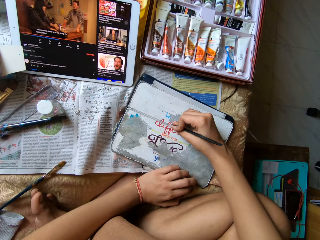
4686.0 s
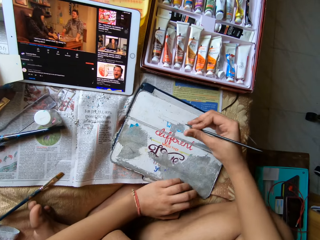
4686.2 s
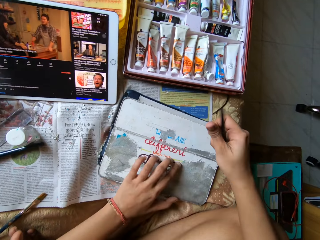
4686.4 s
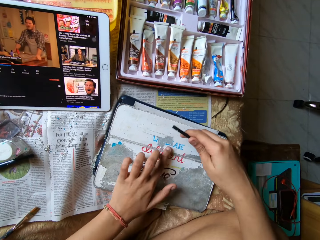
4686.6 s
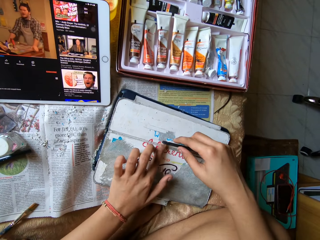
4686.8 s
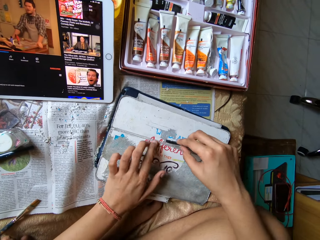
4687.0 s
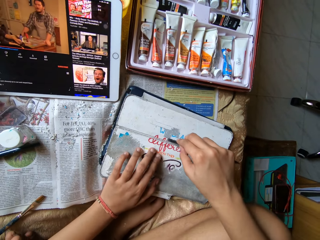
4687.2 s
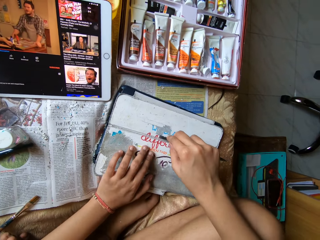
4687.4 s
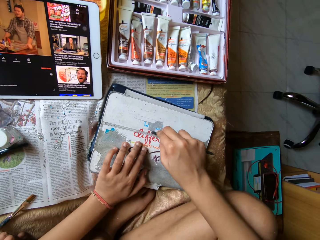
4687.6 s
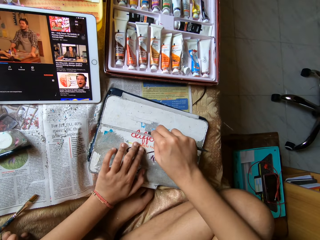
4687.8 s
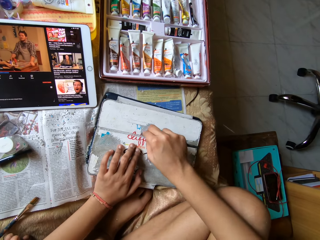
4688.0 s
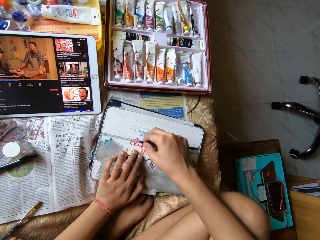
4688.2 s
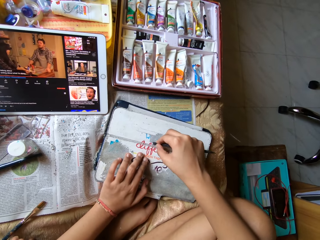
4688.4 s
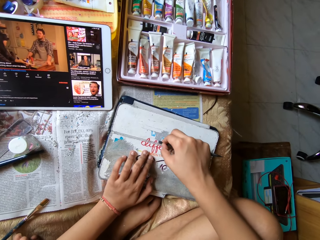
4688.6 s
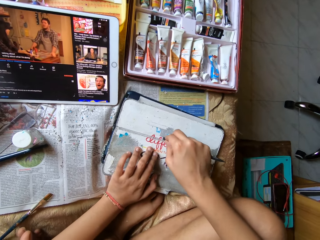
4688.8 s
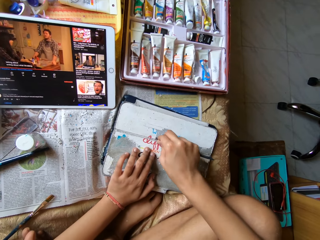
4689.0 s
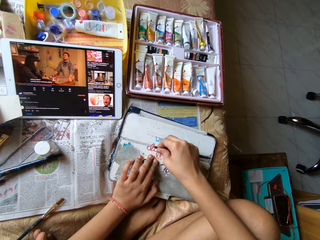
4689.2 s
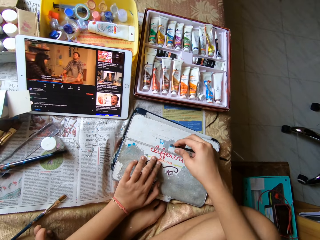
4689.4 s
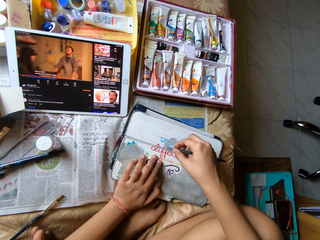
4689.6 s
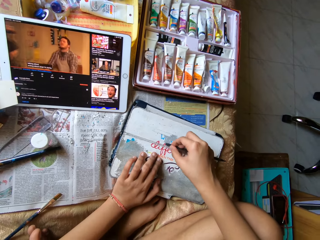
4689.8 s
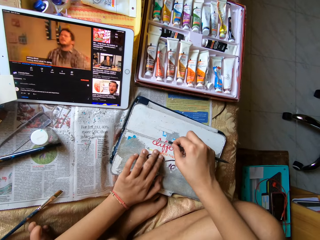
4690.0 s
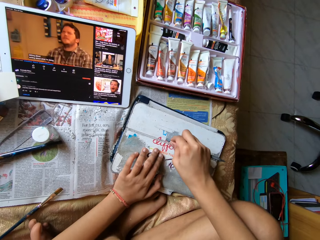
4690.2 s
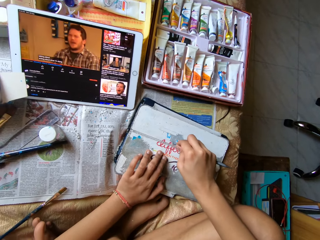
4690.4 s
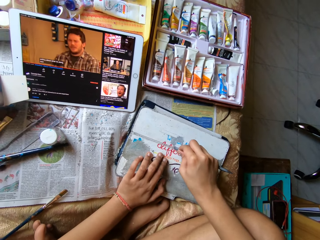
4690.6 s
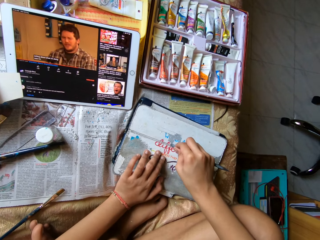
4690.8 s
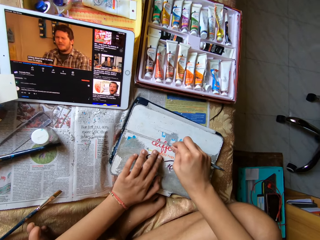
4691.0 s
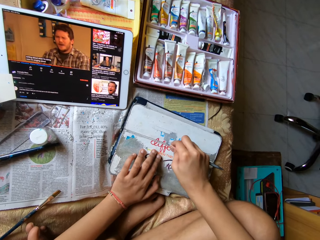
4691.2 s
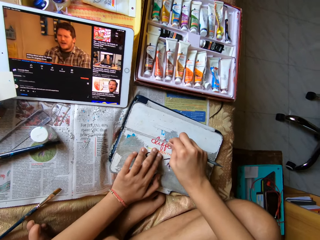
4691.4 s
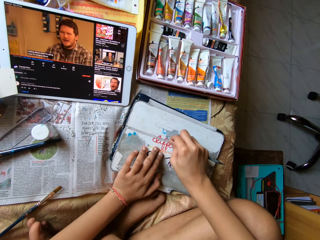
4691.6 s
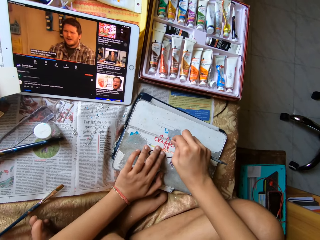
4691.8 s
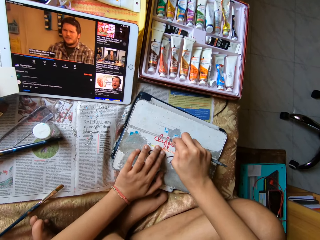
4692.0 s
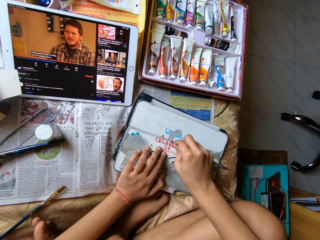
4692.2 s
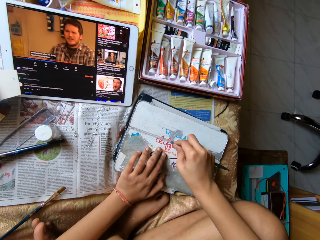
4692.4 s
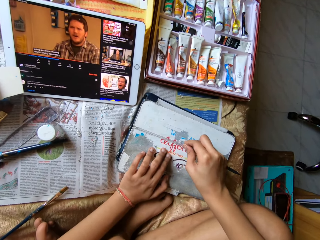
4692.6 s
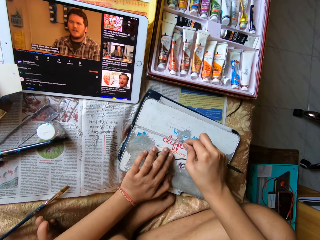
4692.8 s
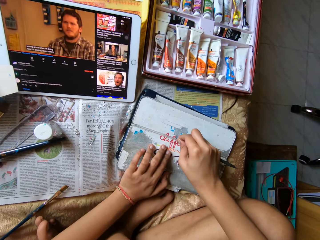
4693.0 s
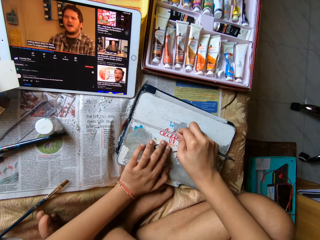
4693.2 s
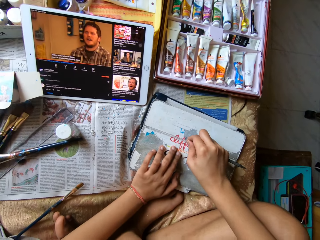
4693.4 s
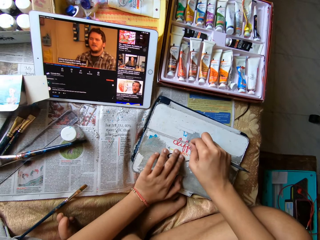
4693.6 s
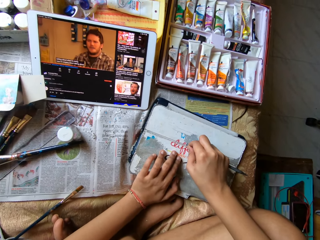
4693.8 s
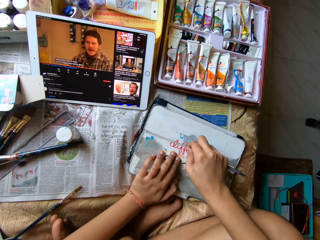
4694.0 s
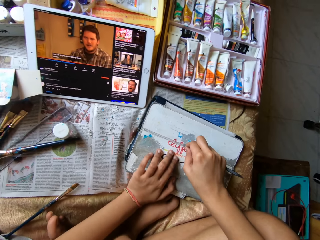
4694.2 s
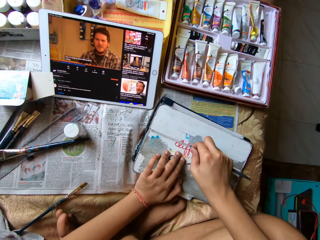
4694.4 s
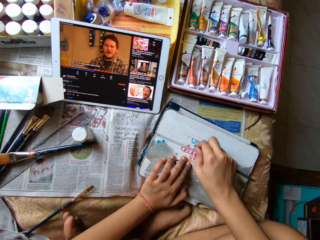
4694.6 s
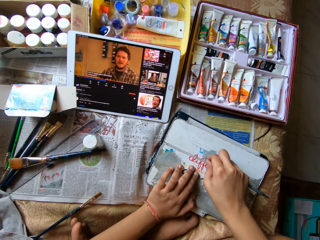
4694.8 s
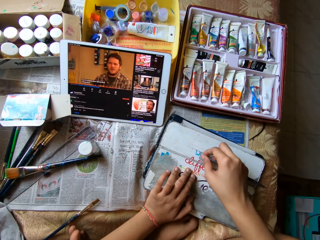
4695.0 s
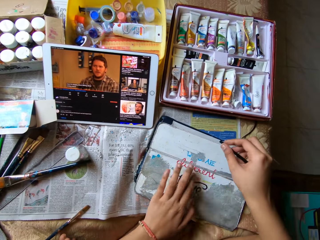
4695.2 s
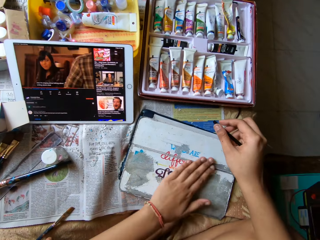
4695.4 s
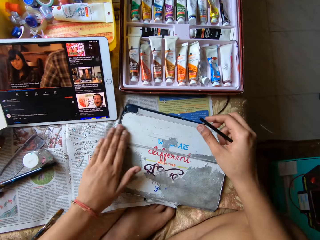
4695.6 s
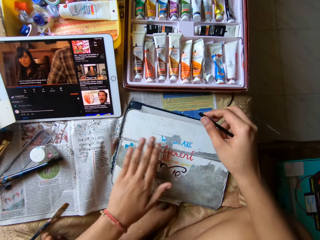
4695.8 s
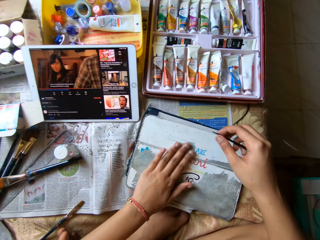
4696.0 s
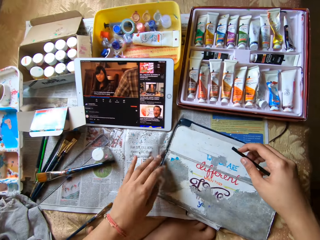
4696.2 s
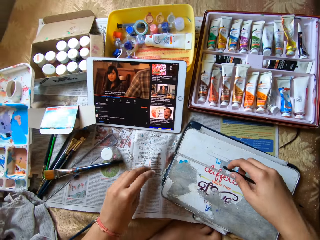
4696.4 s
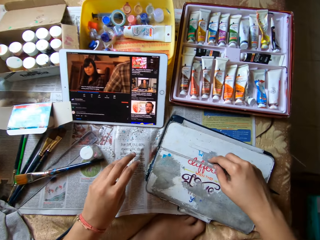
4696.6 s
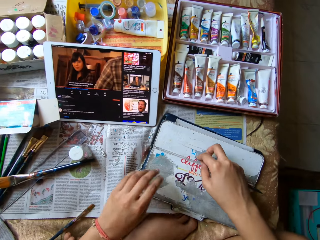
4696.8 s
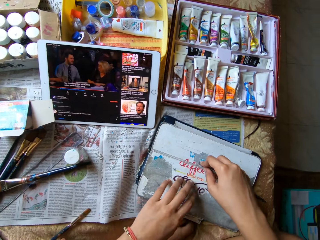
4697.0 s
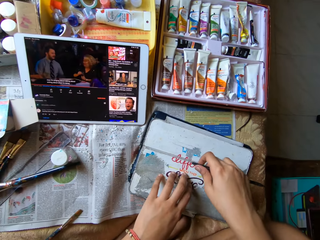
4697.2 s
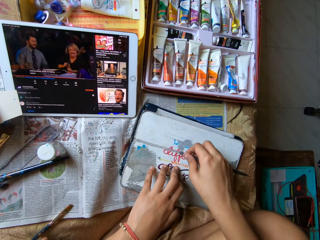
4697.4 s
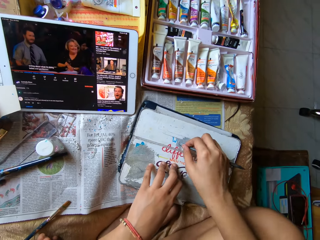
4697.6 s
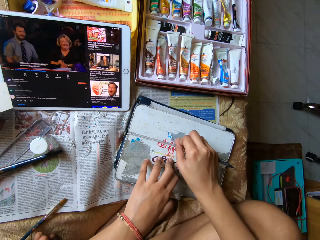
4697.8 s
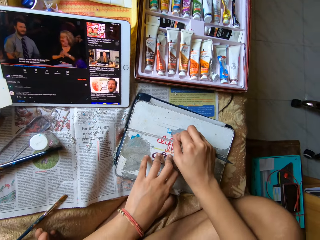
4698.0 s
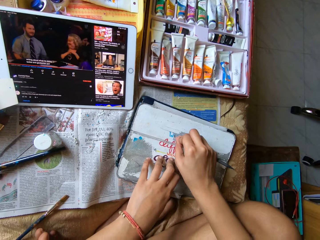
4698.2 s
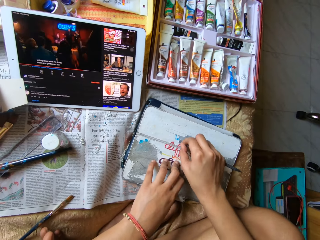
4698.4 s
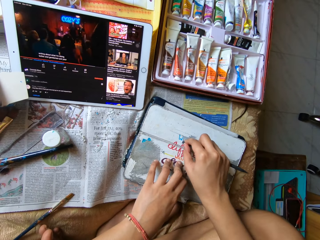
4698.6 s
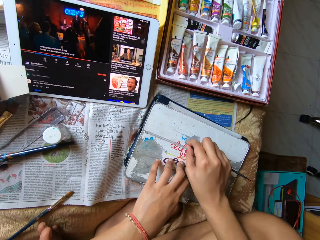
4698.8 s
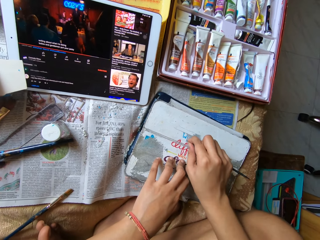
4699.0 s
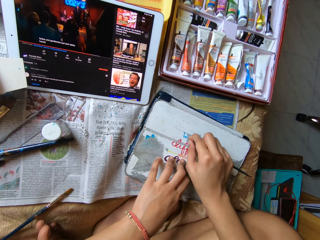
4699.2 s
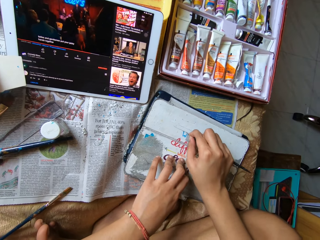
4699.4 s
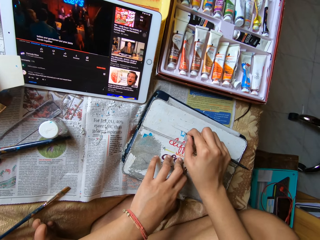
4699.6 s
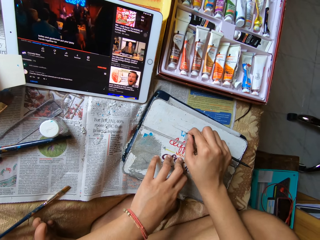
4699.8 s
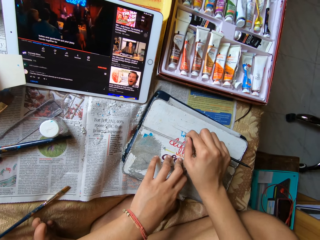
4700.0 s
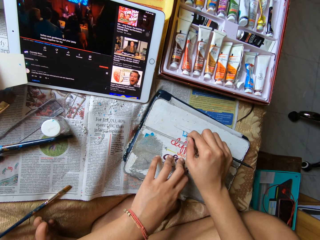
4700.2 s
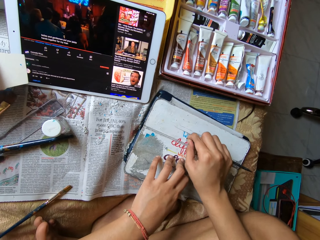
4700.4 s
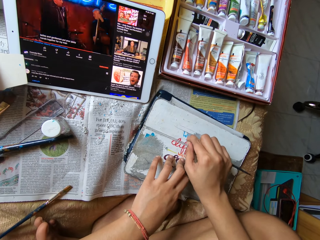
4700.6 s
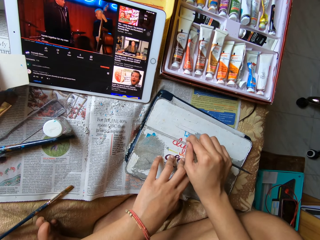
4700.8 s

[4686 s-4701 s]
The camera wearer touches the lid. She scrubs the lid with the scrubber. She cleans the metal board or lid with her left hand. She scrapes the metal board on the table with the plastic stick in her right hand.

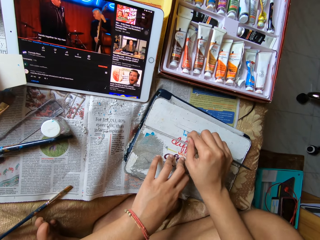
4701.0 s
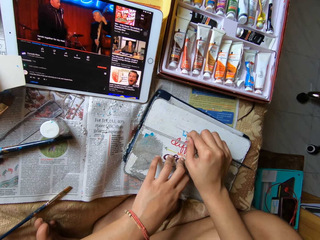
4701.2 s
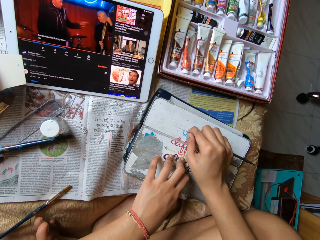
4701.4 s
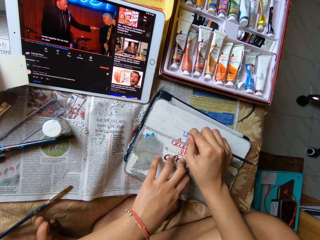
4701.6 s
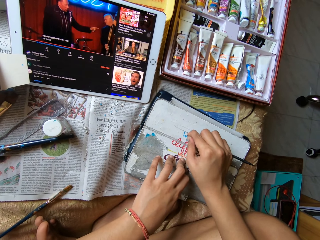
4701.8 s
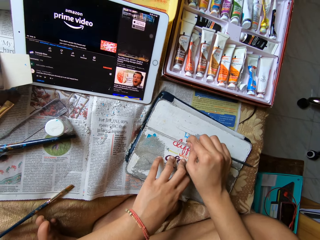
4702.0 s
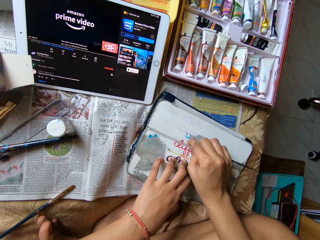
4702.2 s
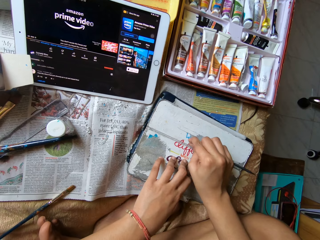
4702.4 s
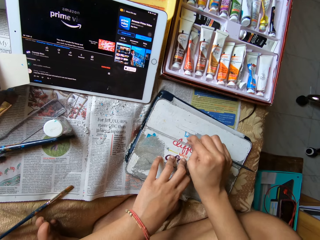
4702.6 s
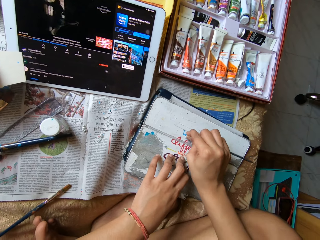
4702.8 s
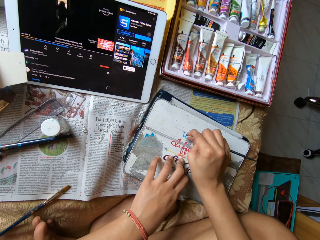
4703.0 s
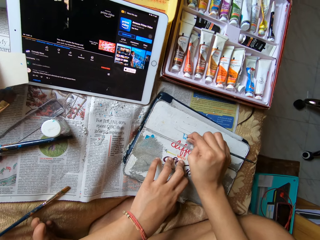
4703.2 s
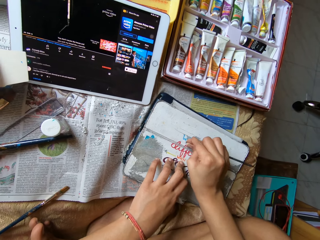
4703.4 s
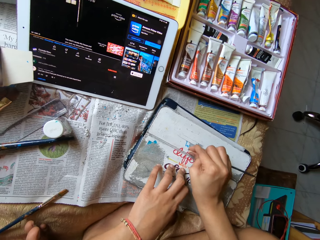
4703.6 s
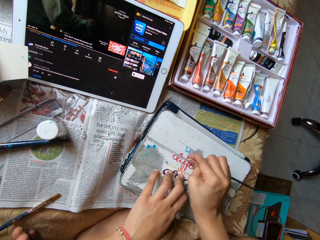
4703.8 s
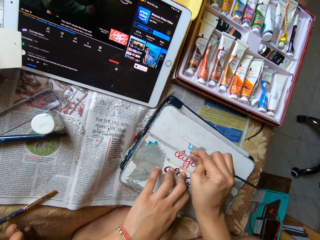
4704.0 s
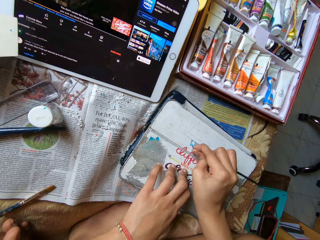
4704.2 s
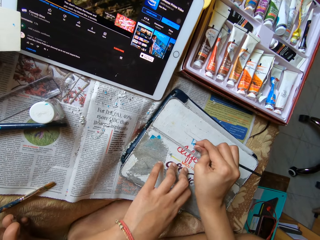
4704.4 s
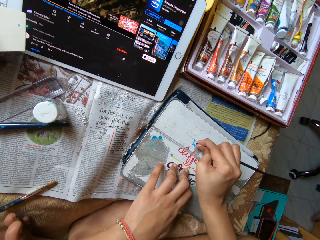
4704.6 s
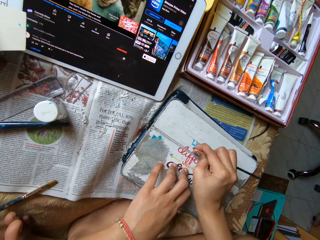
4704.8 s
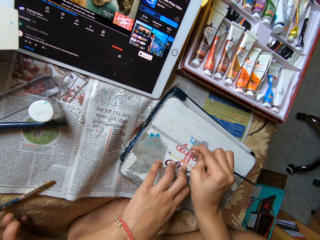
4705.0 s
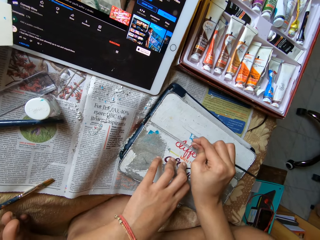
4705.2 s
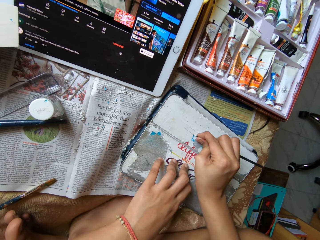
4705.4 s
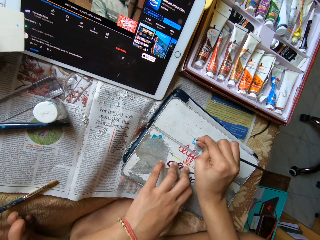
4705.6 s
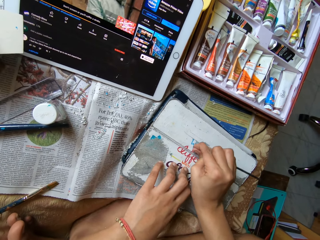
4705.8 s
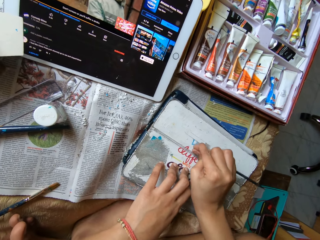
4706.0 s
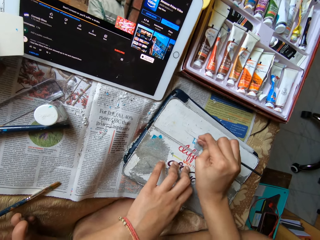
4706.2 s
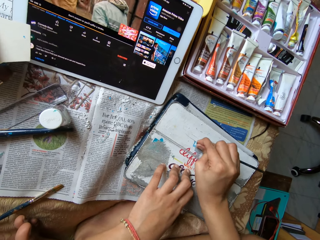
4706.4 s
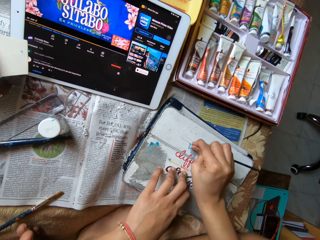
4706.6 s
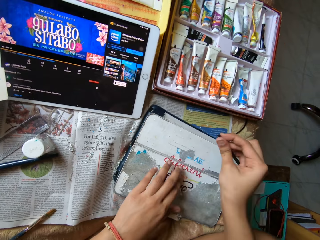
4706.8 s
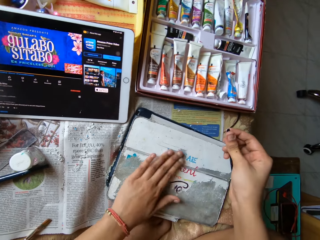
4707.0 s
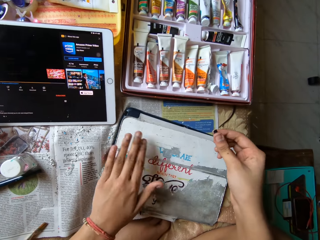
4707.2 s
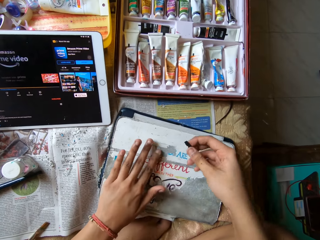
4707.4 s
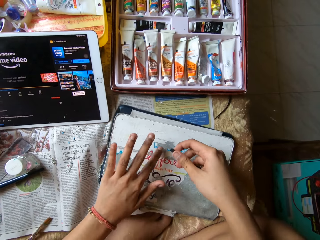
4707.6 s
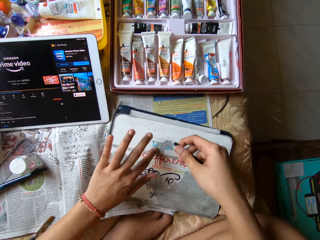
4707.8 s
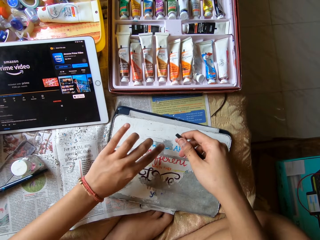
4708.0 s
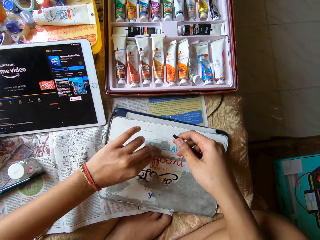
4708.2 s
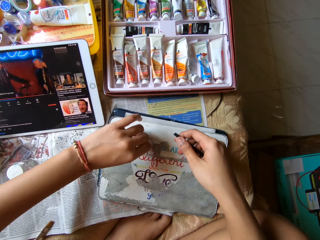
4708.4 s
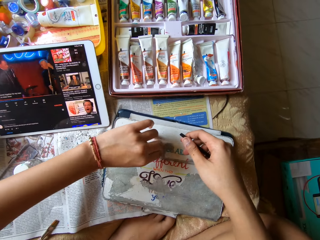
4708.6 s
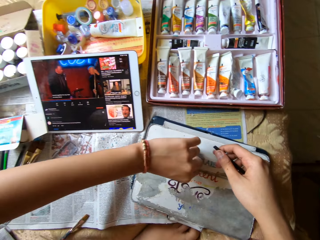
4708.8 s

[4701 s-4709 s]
The camera wearer cleans the metal board with her left hand.
